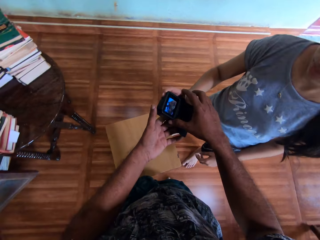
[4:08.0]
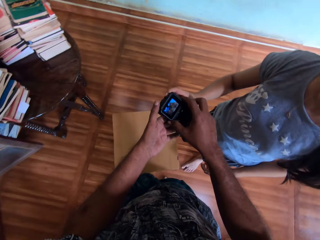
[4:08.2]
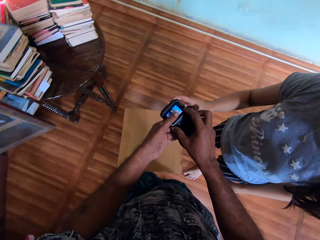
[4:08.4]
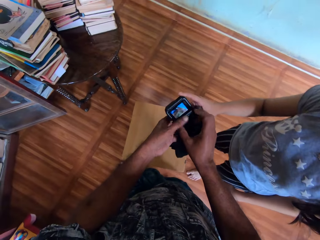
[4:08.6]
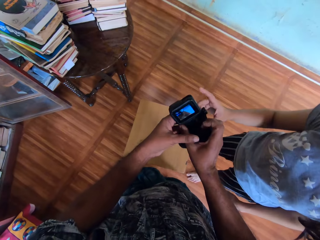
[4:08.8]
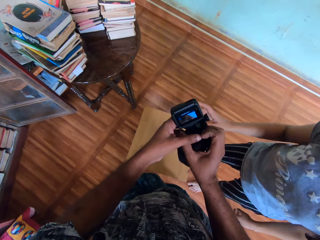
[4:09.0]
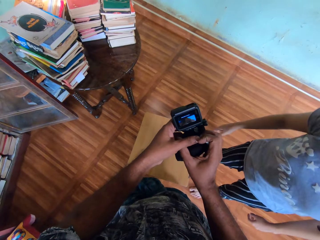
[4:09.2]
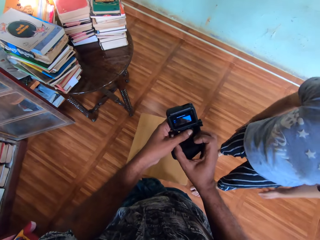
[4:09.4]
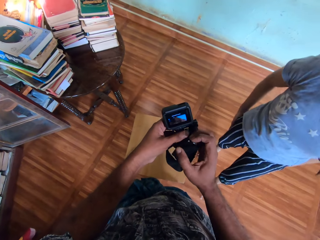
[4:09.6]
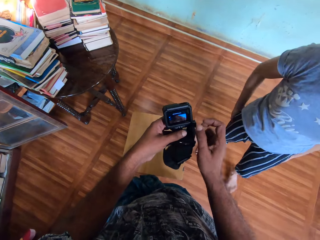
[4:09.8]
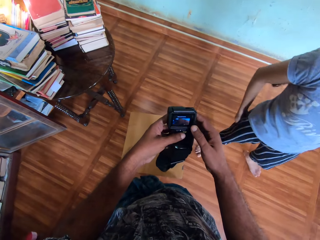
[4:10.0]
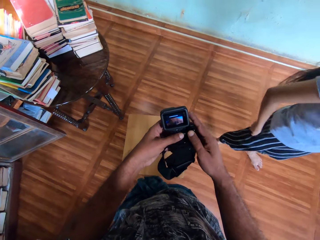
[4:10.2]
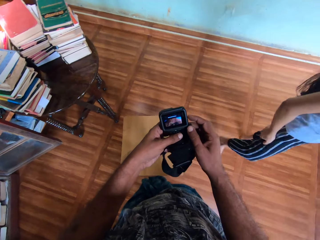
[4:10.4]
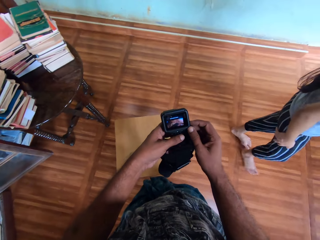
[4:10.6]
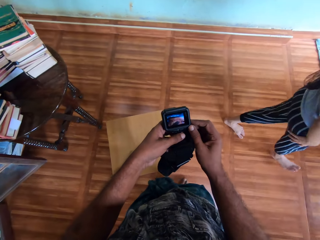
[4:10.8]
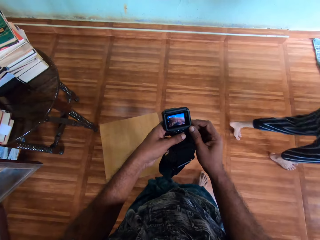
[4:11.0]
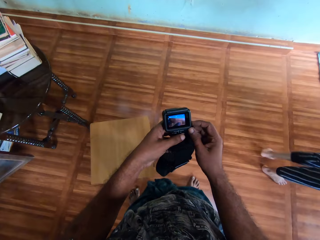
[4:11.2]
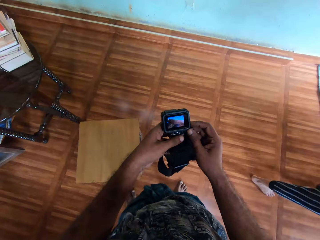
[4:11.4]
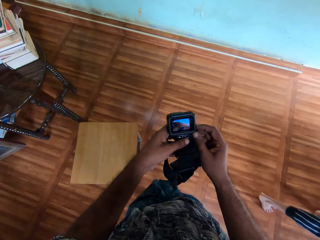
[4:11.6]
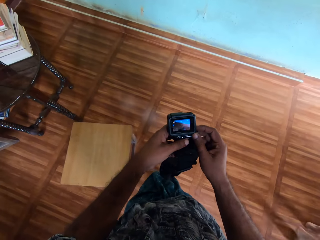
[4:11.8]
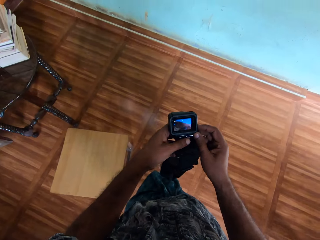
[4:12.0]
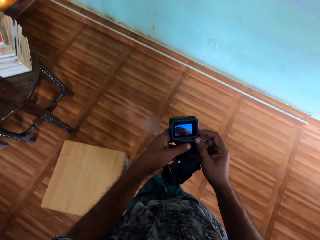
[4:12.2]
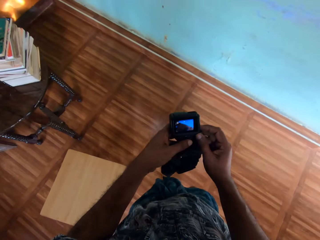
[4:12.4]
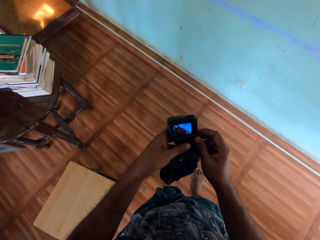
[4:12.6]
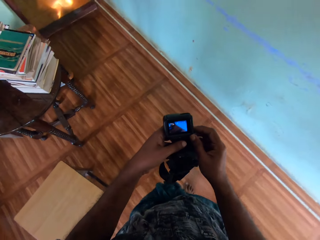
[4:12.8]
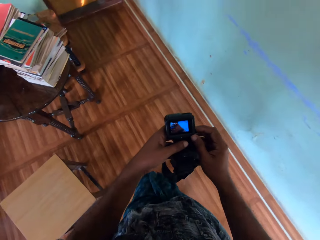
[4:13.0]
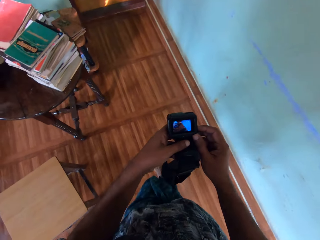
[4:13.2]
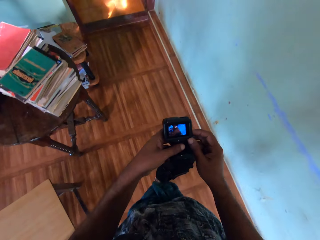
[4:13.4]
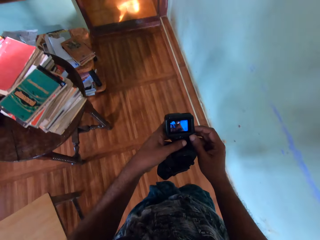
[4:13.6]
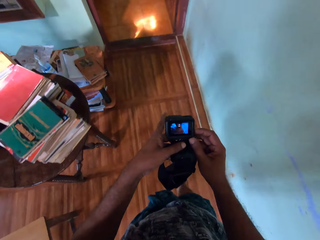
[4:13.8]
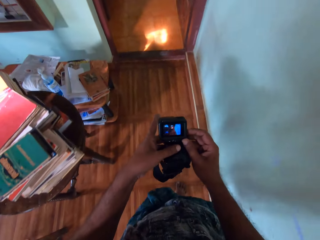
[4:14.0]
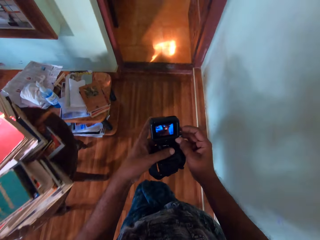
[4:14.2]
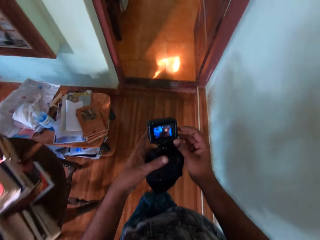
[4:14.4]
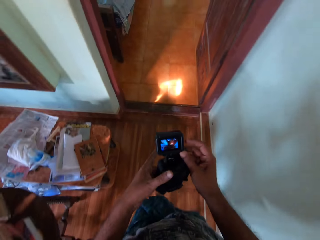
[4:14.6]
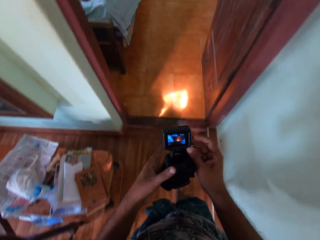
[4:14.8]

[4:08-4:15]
The camera wearer collects the camera from the woman with his hands. He adjusts the camera with both hands. He walks around.

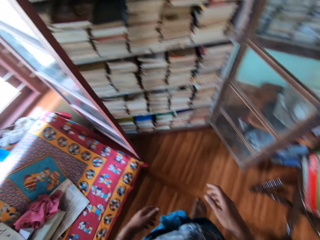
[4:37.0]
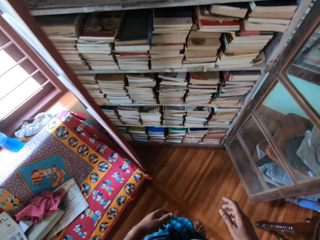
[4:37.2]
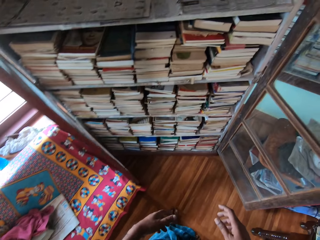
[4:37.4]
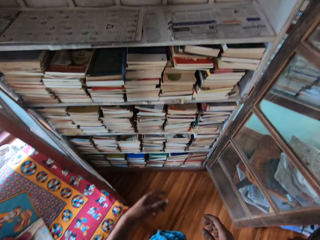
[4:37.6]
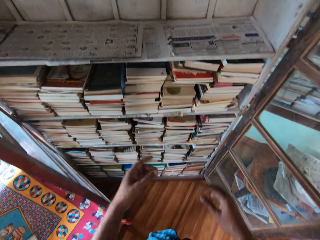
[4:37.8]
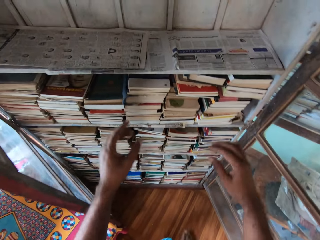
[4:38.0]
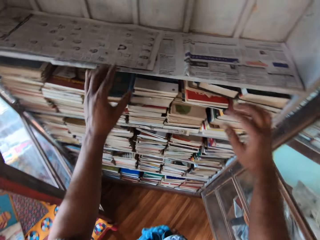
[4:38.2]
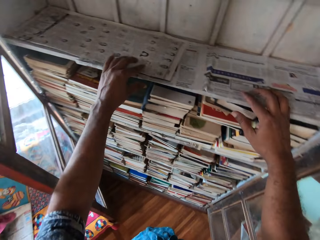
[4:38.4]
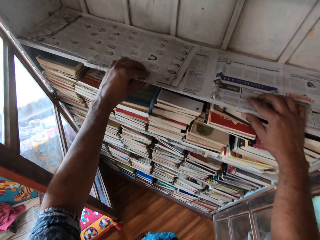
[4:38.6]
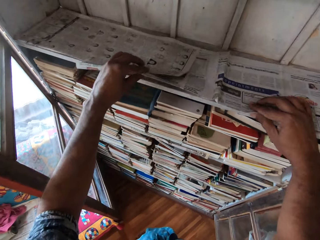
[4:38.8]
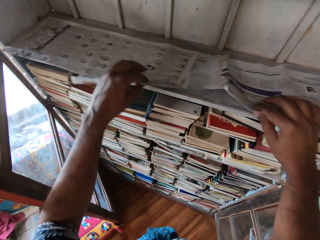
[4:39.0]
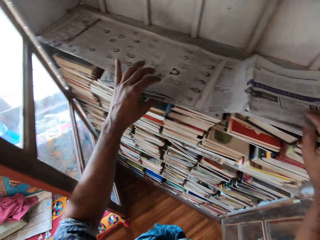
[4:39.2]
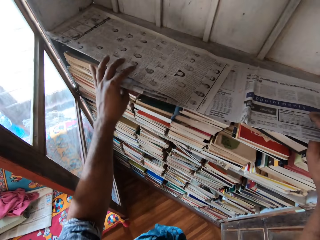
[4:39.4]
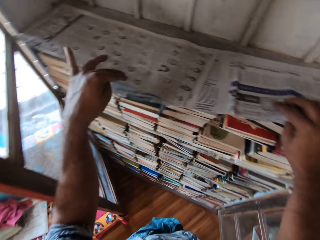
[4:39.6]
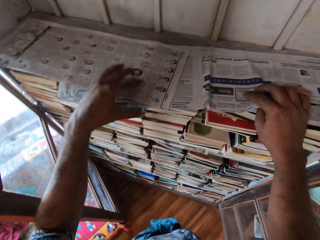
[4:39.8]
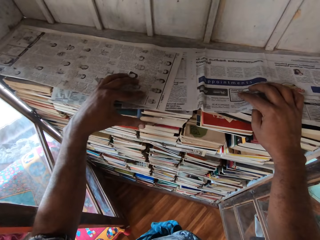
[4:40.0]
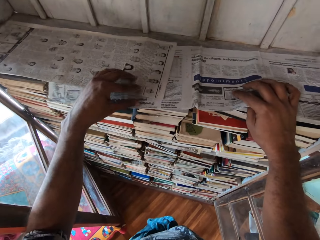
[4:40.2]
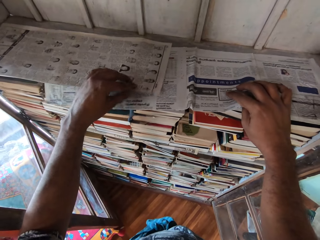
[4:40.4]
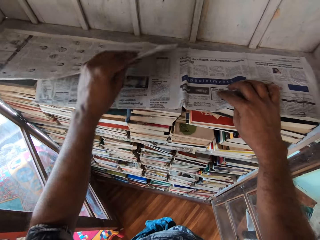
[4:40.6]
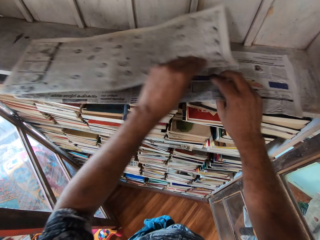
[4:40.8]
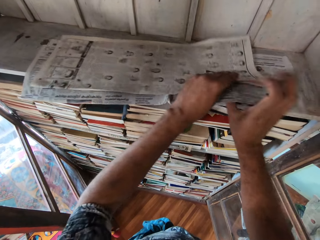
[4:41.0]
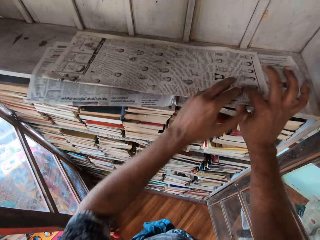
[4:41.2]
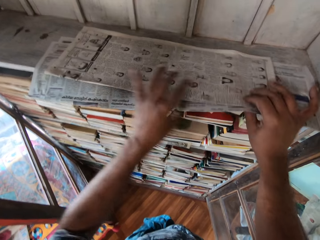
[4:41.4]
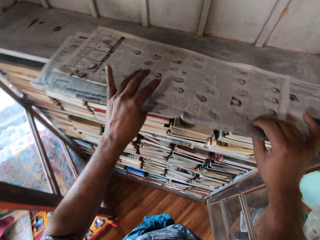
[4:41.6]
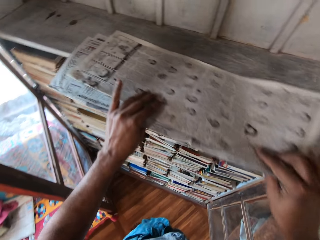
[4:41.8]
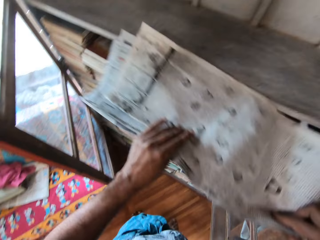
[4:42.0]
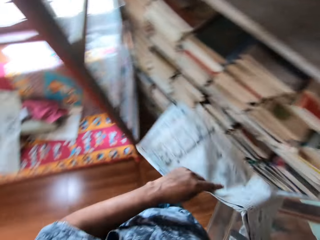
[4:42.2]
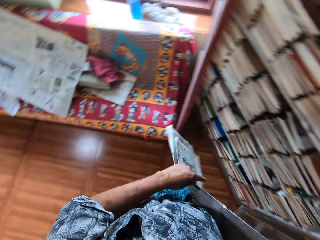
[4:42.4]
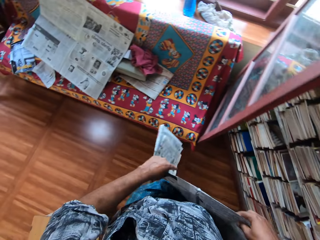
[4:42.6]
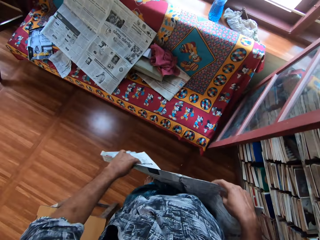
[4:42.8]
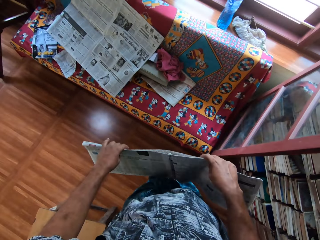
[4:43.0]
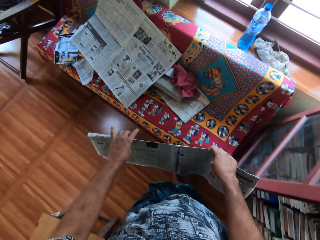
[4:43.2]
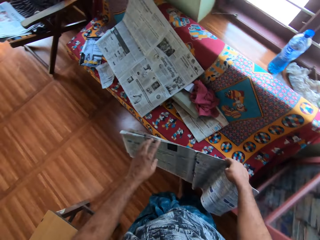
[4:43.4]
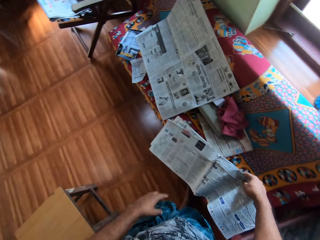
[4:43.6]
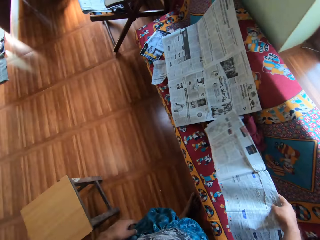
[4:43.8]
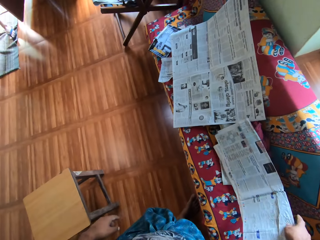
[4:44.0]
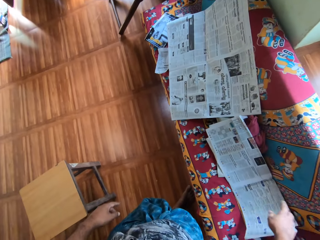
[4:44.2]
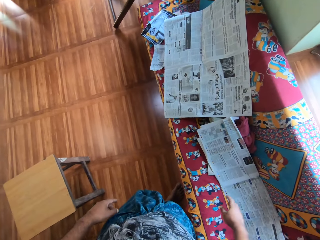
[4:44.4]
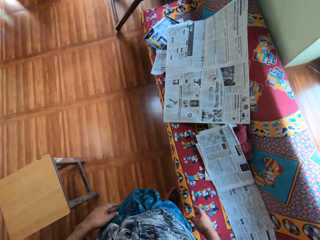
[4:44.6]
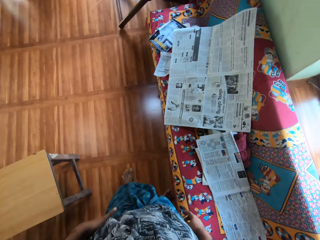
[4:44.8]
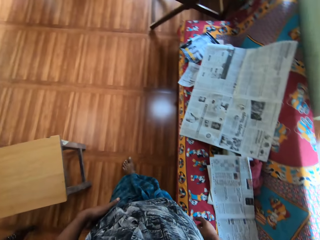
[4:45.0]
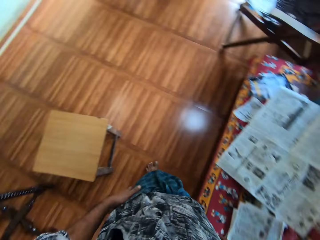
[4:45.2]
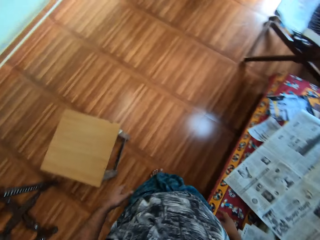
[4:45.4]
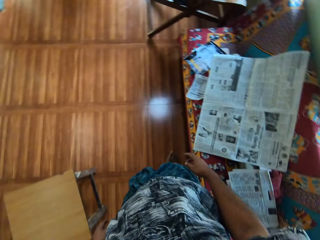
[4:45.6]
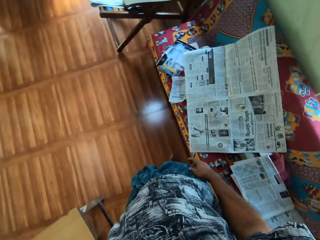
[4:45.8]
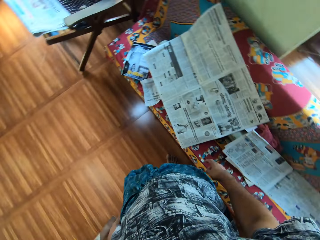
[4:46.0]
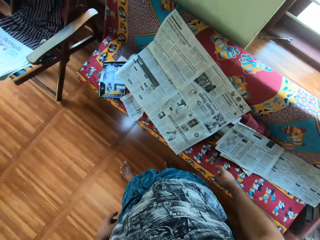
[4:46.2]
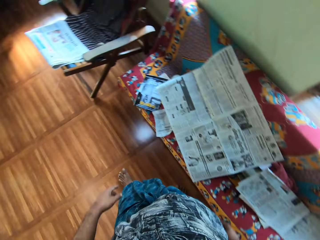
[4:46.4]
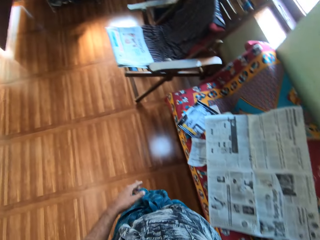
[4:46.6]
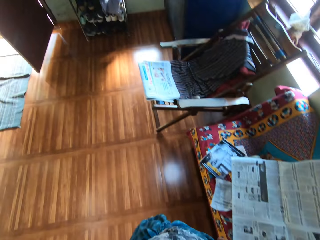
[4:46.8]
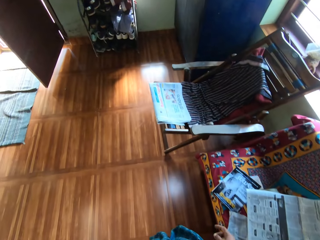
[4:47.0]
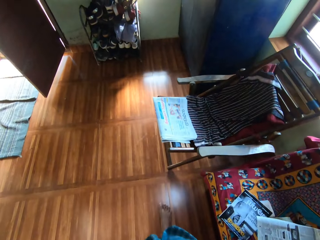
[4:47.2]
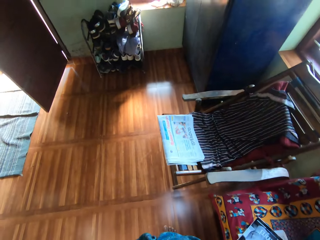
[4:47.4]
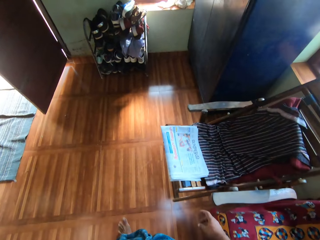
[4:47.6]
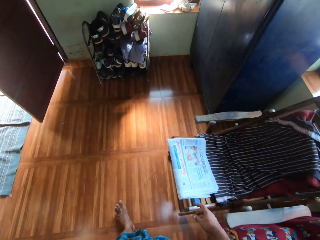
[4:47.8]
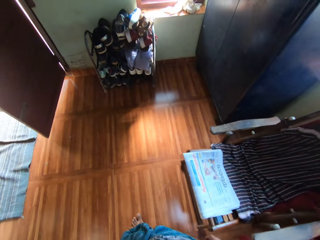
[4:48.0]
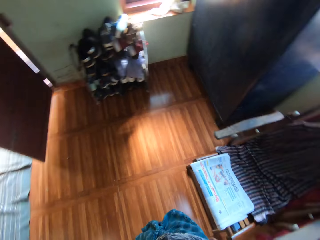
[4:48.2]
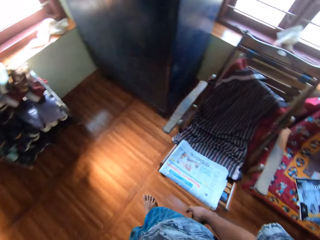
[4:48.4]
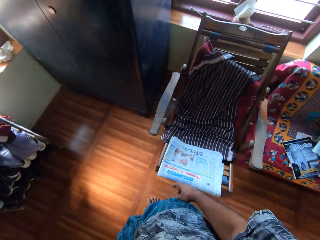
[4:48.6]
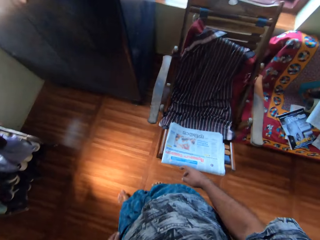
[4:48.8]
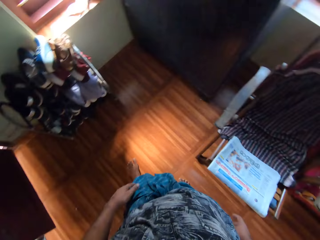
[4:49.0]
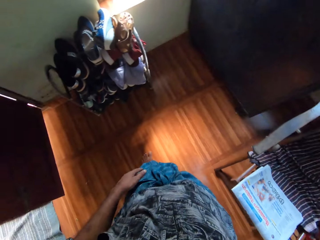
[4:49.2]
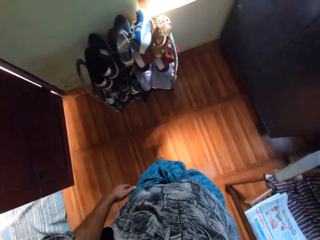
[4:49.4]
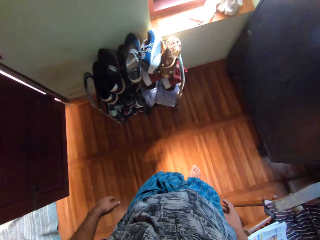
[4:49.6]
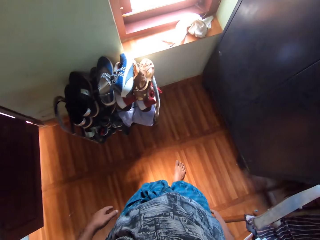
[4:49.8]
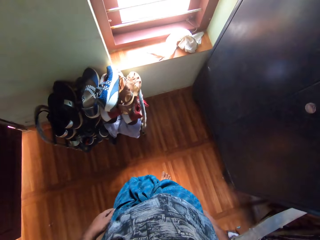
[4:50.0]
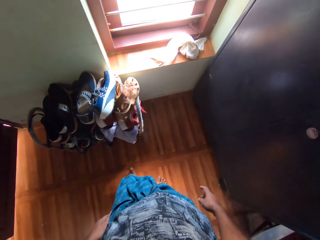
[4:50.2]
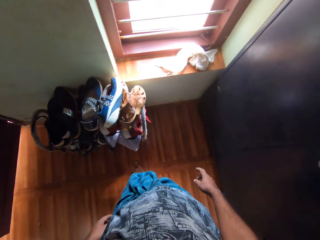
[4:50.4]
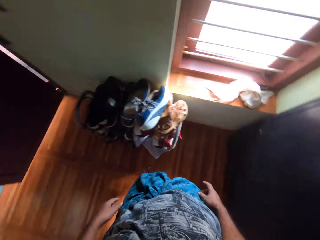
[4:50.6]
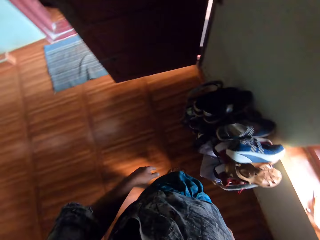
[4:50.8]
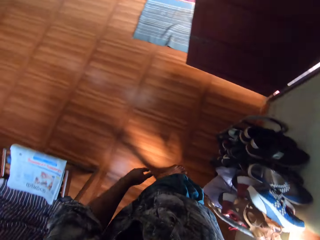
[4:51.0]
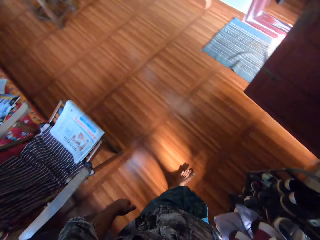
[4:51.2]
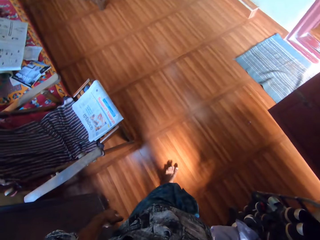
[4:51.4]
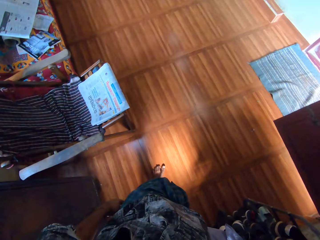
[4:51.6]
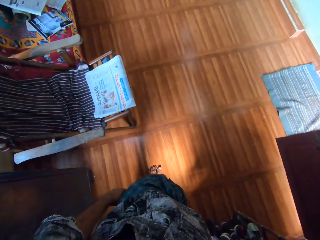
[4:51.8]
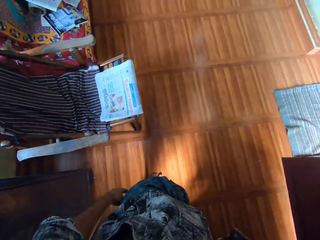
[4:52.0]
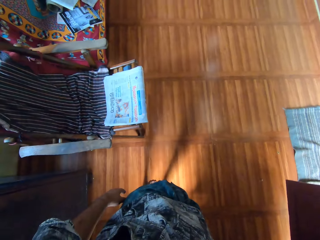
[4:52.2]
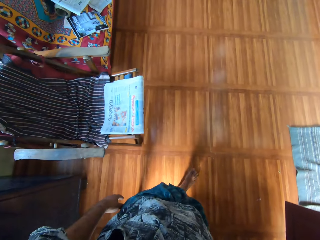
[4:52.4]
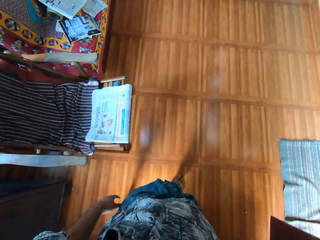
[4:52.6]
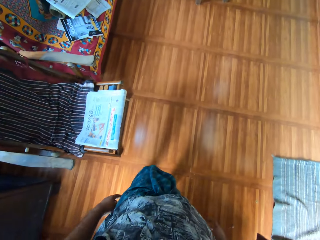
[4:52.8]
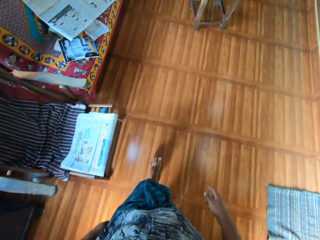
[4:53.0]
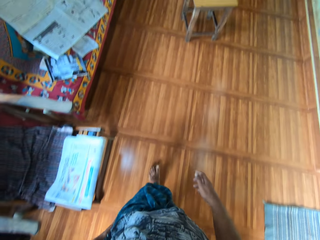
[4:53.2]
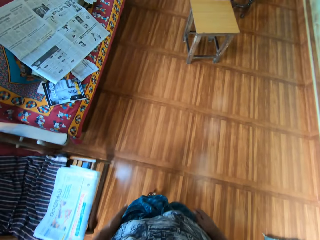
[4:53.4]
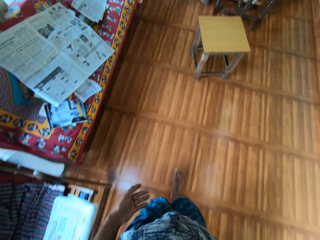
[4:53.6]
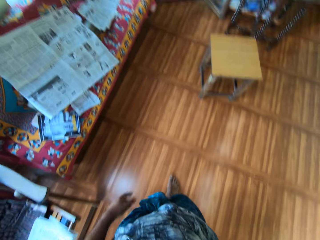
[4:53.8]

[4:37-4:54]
The camera wearer picks some newspapers from the bookshelf with both hands. He places the newspapers on a chair or couch with his left hand. He walks around the study.
